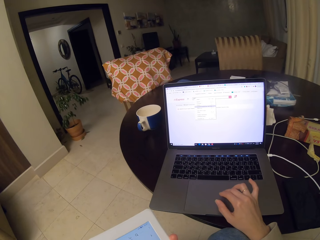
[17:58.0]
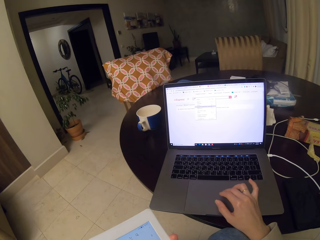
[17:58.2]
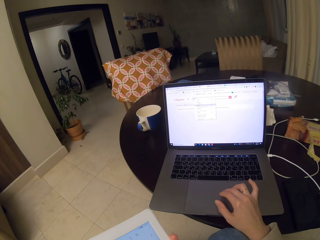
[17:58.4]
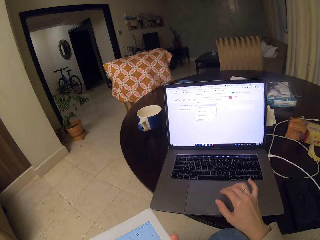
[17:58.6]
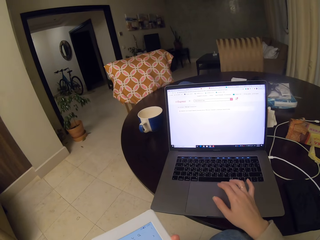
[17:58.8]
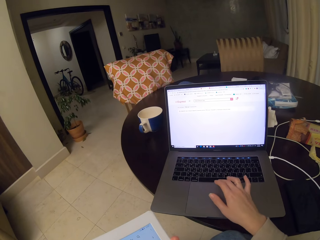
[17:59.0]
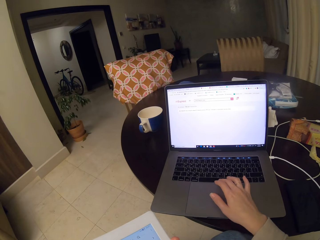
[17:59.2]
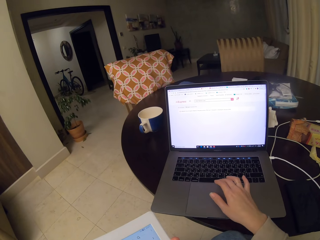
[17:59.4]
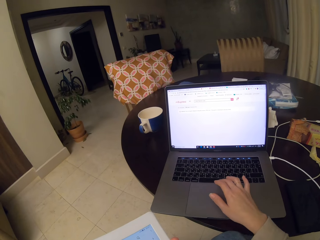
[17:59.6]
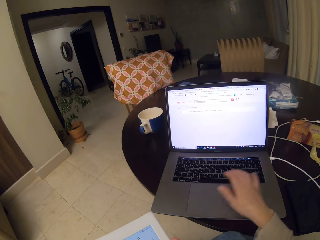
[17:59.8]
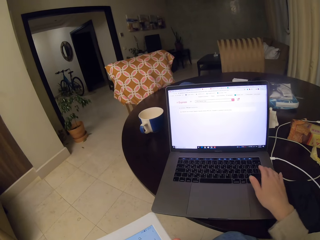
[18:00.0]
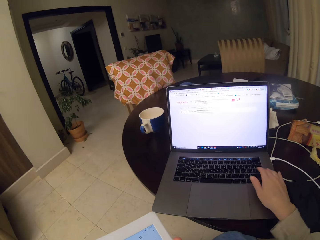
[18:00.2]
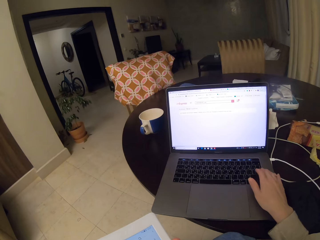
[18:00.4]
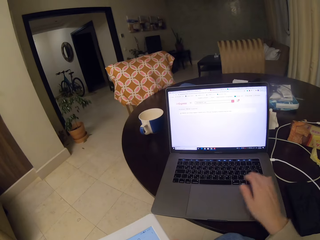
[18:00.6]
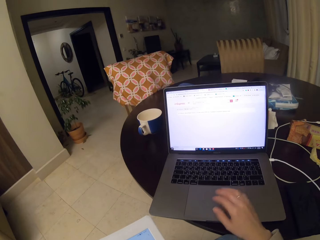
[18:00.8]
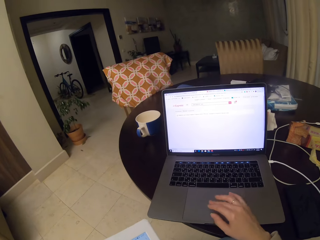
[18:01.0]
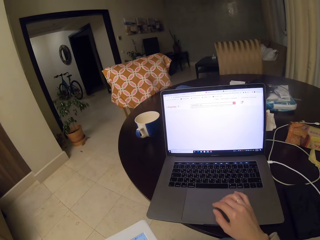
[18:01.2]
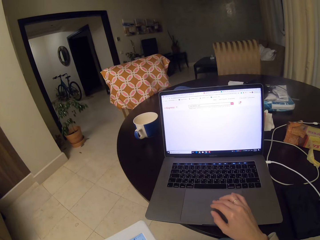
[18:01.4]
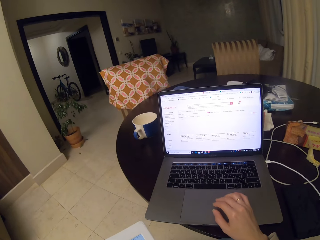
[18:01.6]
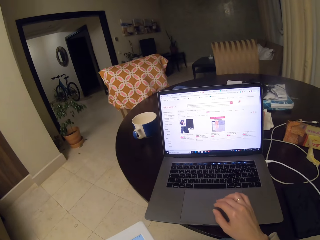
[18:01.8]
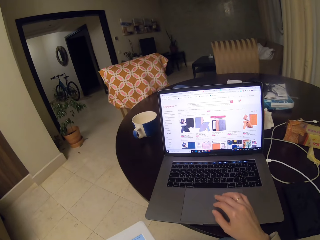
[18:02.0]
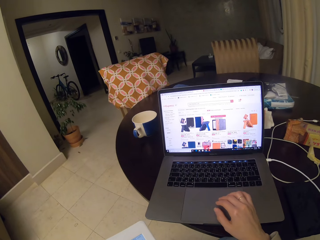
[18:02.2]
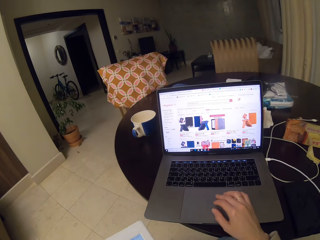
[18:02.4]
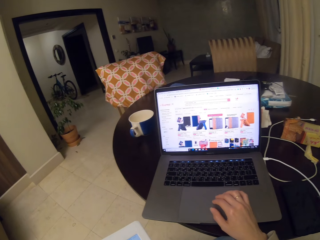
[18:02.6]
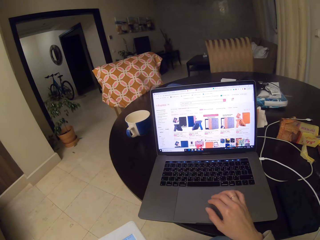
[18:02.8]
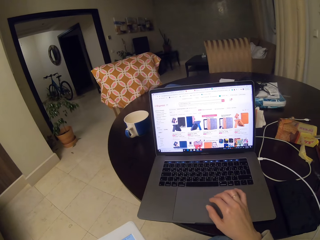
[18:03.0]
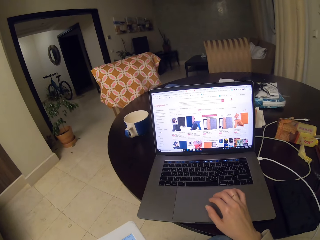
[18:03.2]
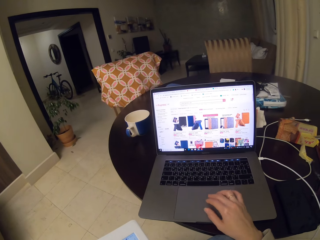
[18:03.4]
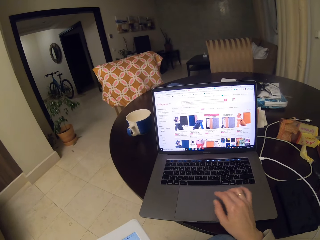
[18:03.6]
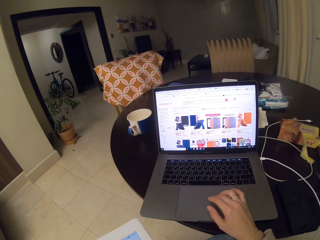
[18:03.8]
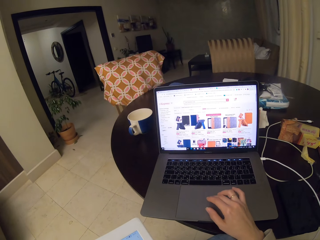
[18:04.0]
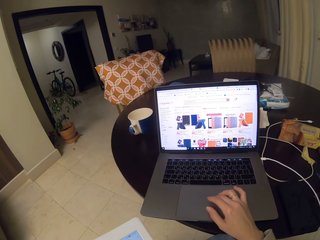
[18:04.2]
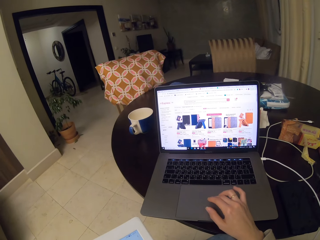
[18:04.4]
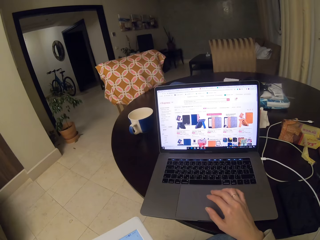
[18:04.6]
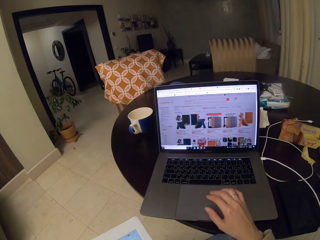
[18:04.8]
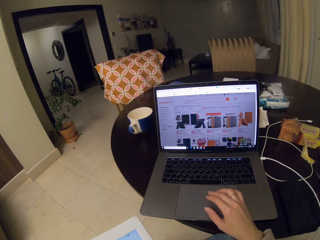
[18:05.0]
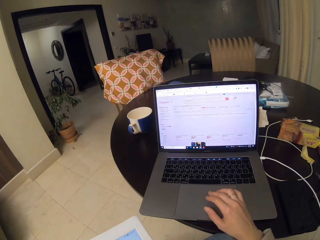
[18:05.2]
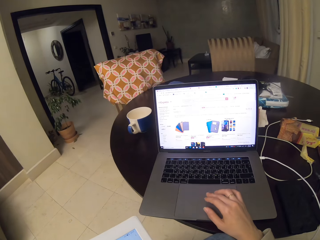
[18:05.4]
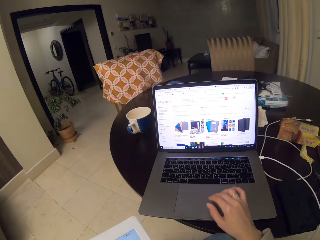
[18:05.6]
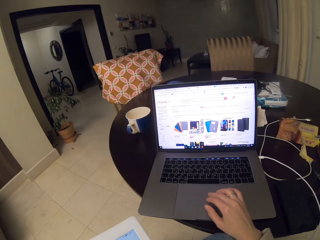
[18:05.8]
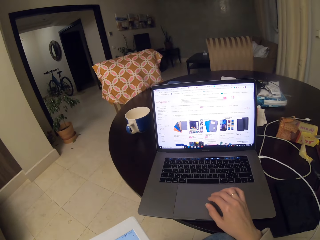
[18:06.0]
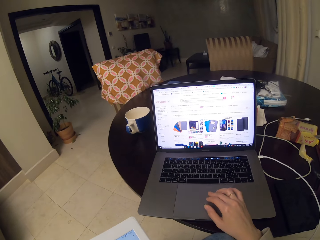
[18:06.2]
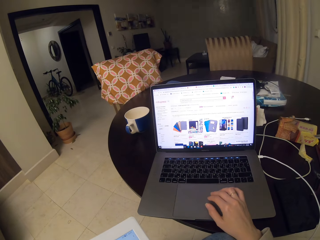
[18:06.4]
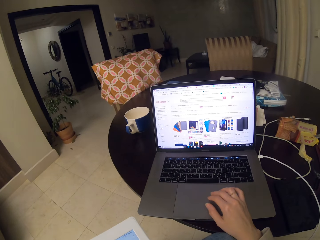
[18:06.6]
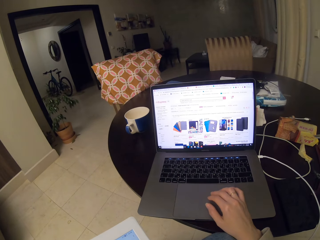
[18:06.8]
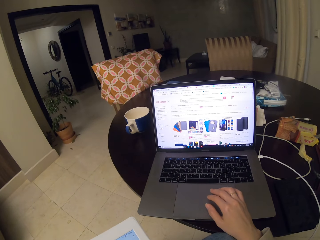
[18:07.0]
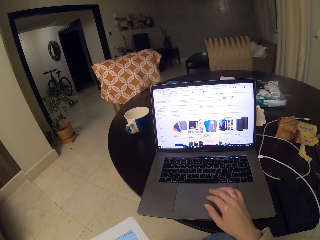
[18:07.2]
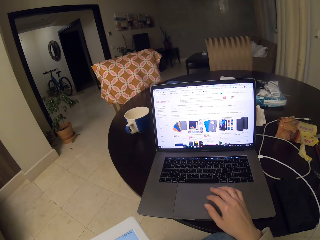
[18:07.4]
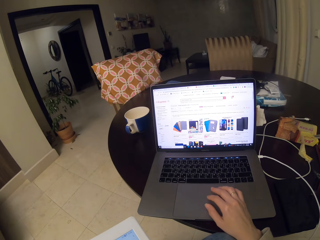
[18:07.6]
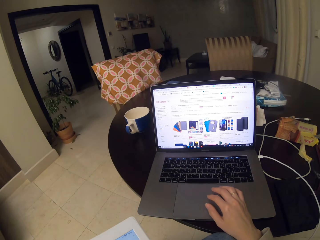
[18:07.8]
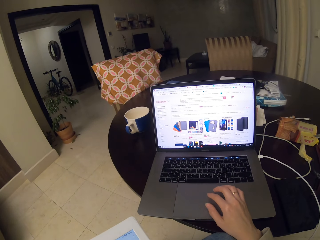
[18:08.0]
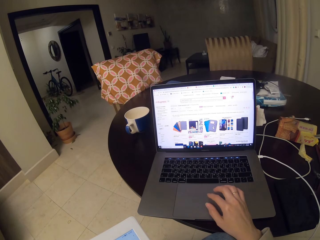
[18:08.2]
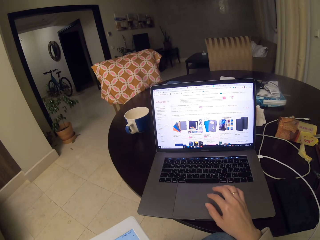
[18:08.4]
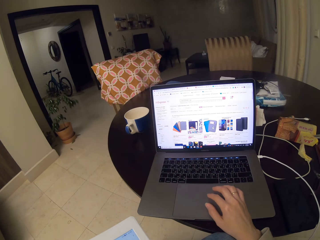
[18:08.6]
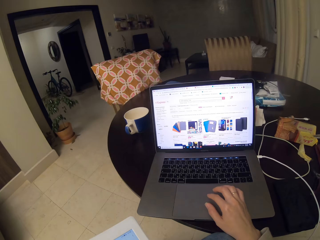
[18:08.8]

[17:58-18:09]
The camera wearer controls the touchpad to activate items on the screen. They type on the keyboard of the laptop. They control the touchpad to activate items on the screen repeatedly.

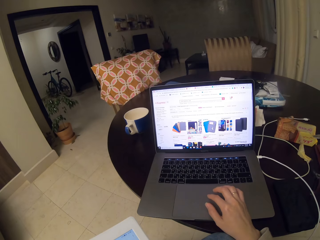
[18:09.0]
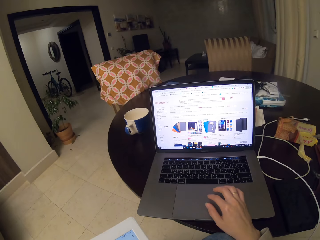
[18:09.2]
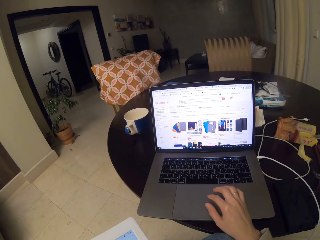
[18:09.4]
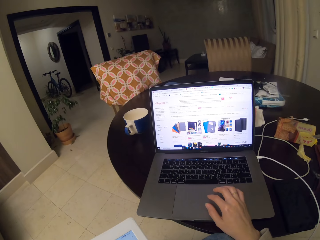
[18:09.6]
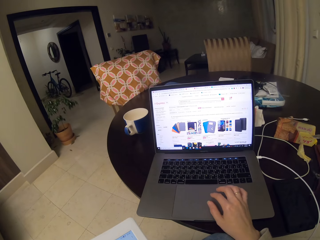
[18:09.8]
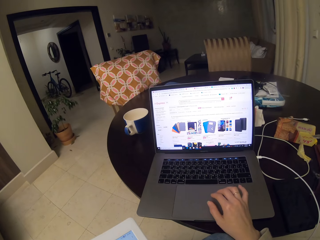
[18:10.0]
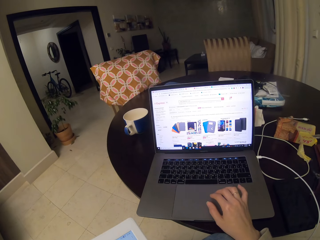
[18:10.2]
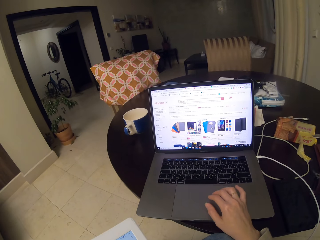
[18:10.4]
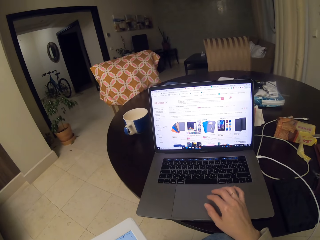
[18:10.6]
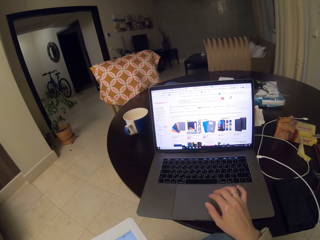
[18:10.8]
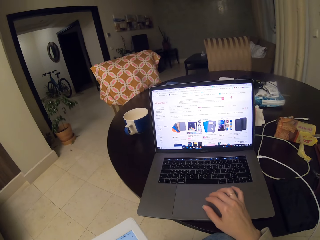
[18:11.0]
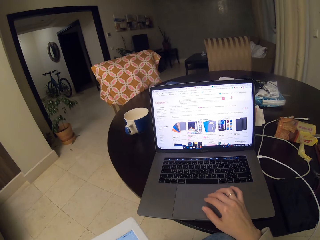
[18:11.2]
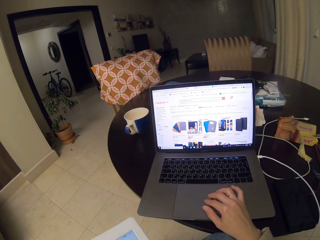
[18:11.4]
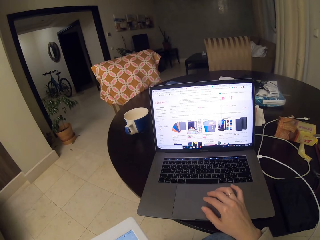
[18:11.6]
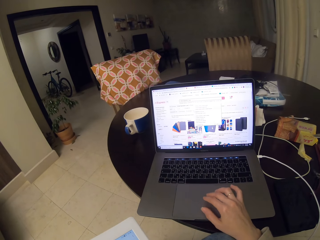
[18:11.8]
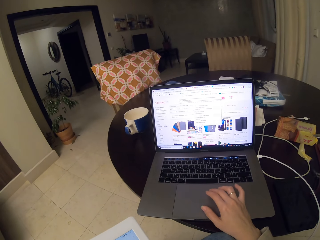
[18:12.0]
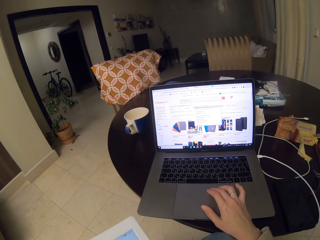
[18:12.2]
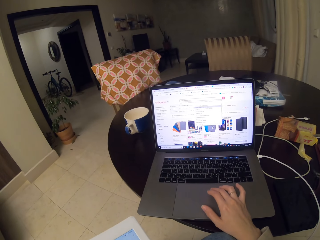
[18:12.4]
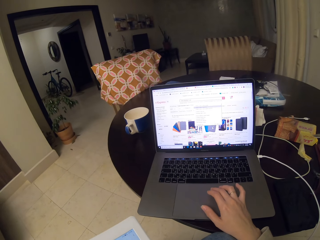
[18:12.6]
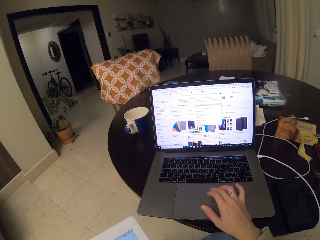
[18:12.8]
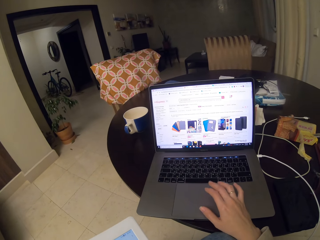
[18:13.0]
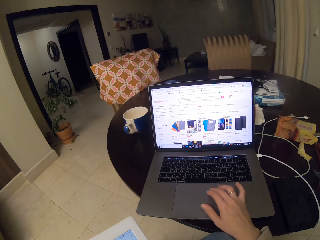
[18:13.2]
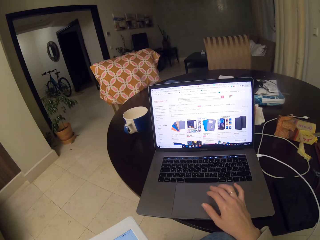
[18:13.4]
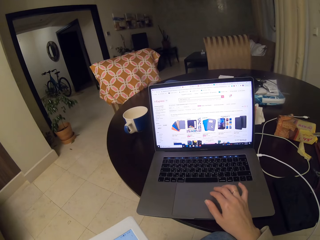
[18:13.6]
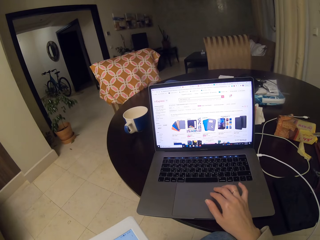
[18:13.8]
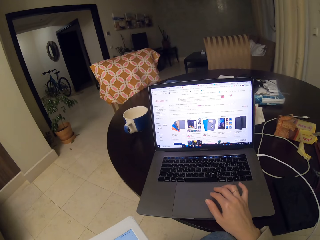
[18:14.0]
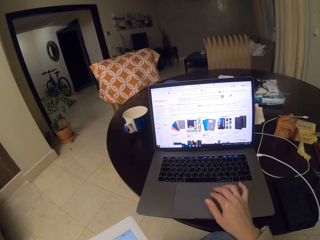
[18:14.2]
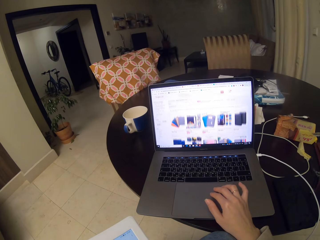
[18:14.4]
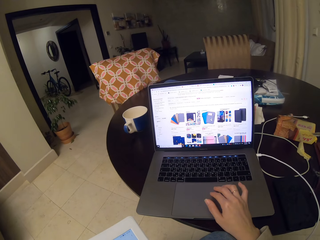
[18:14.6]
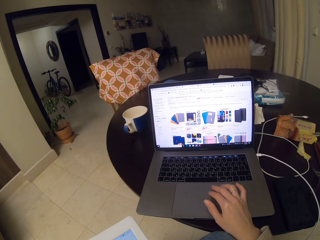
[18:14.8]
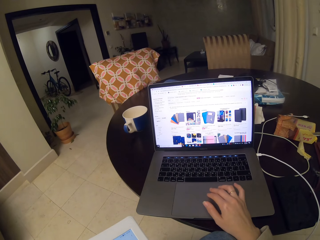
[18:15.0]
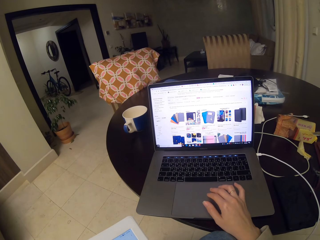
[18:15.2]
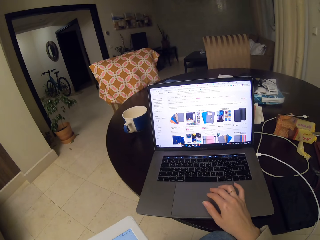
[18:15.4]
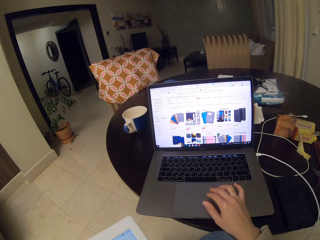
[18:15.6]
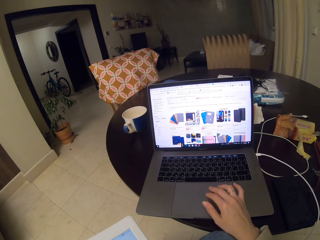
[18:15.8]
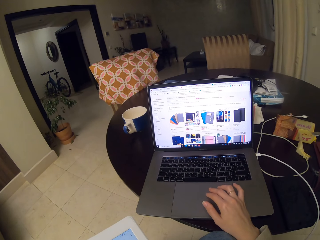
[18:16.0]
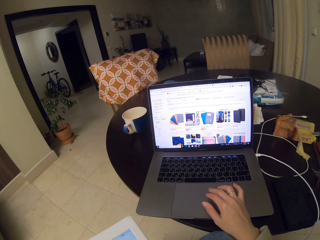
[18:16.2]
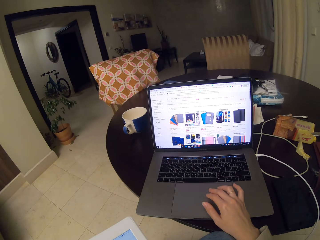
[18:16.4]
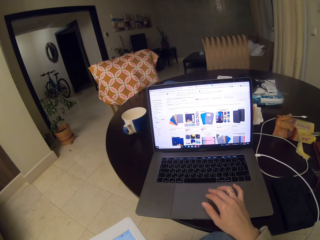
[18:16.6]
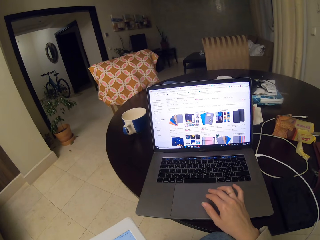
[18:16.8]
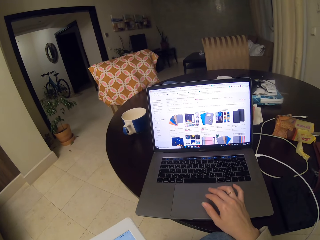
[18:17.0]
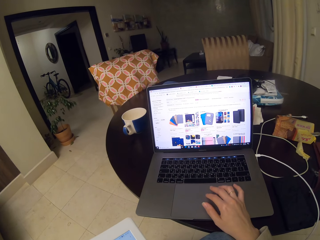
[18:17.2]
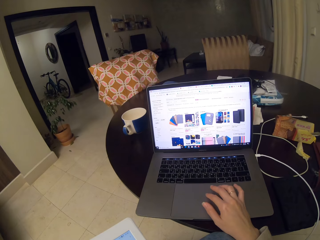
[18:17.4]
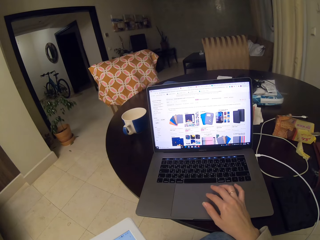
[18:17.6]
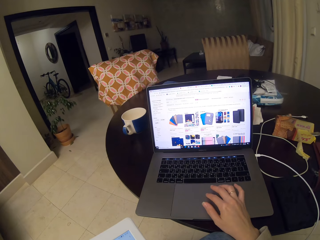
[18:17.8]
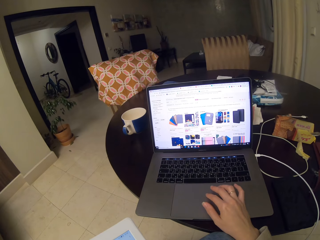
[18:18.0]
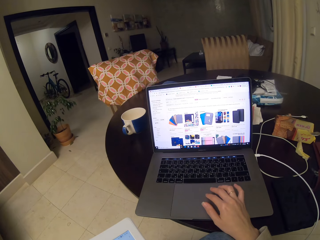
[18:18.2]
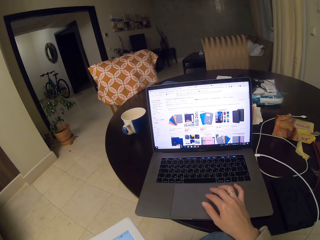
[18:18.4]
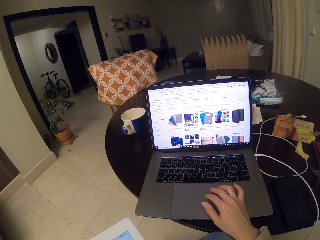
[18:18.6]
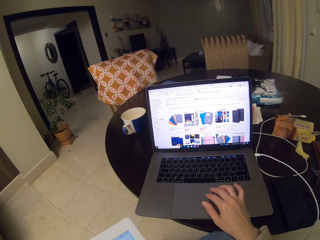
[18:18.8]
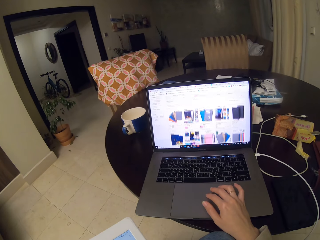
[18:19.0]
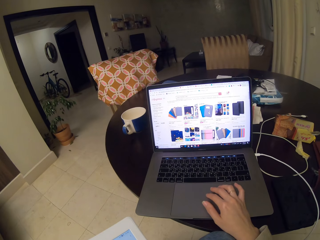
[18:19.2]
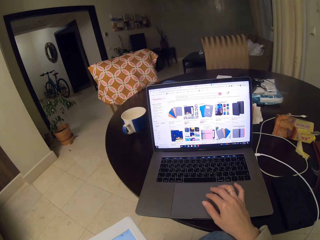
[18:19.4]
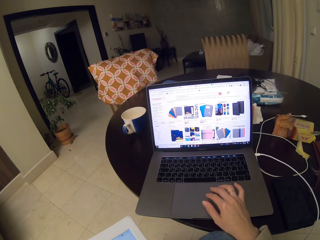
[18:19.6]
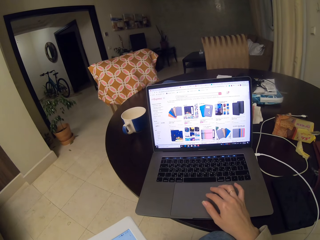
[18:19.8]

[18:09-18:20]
The camera wearer controls the touchpad to activate items on the screen repeatedly.
